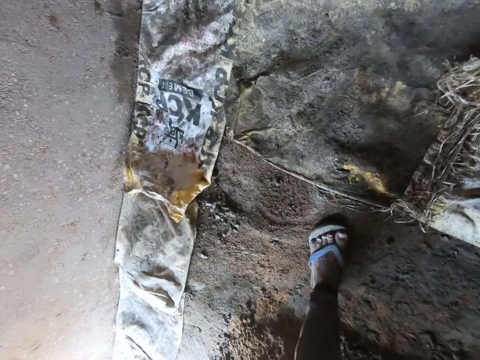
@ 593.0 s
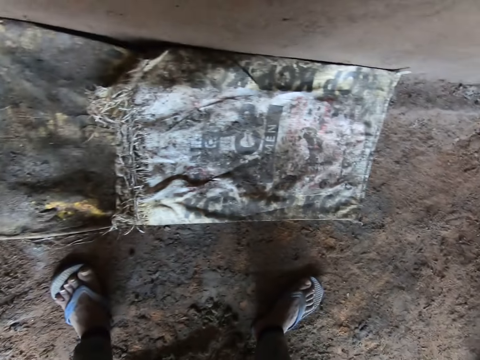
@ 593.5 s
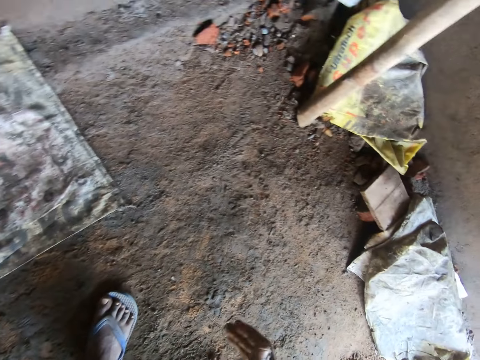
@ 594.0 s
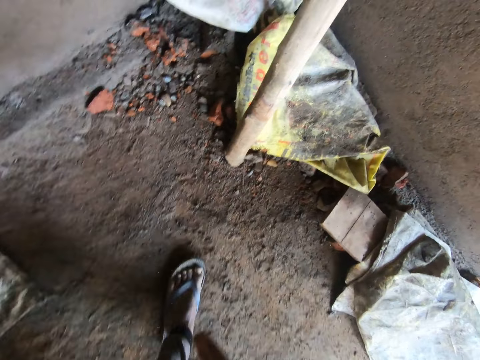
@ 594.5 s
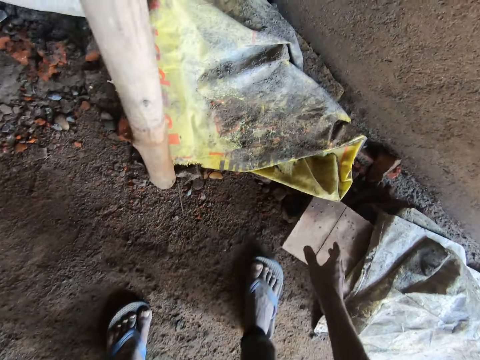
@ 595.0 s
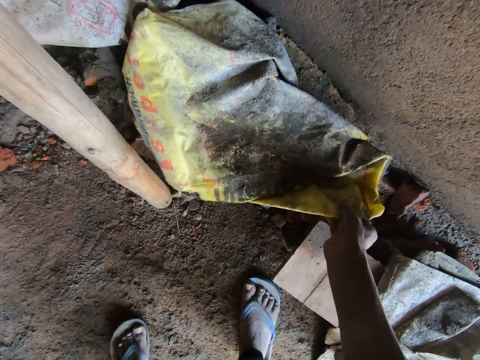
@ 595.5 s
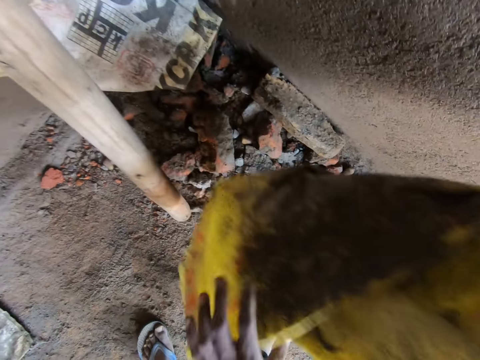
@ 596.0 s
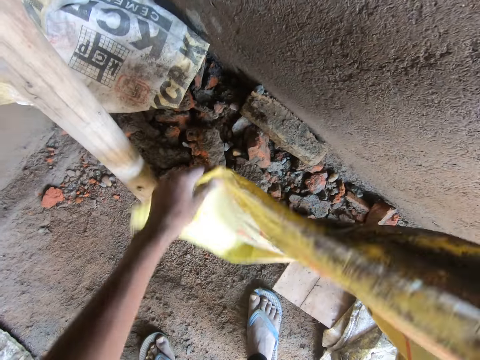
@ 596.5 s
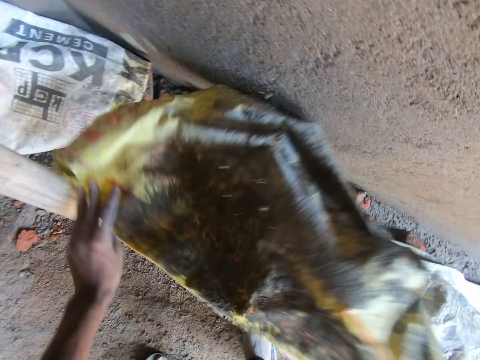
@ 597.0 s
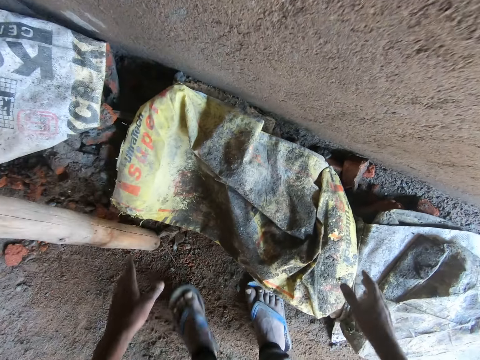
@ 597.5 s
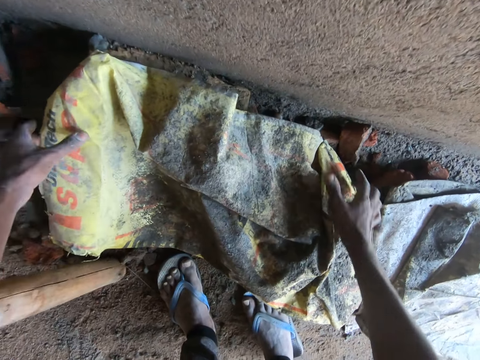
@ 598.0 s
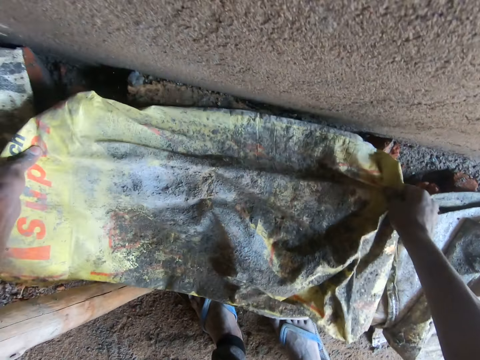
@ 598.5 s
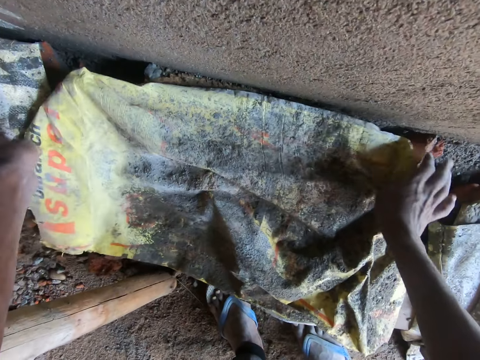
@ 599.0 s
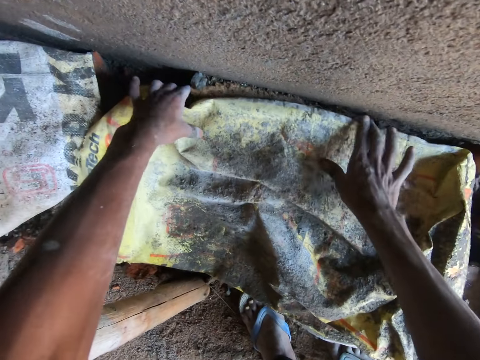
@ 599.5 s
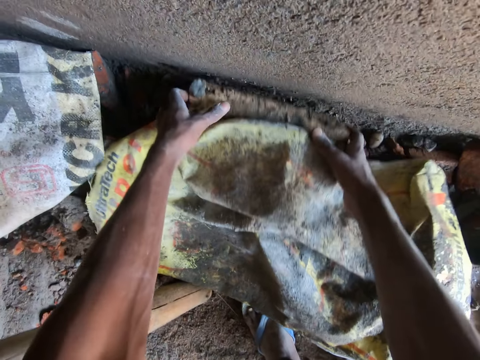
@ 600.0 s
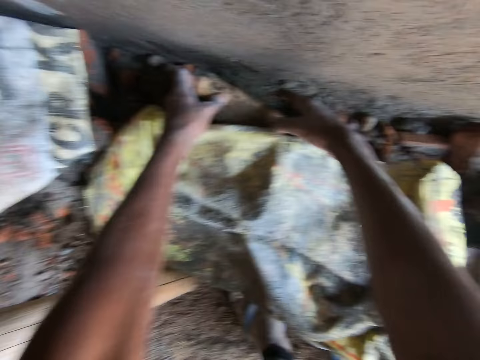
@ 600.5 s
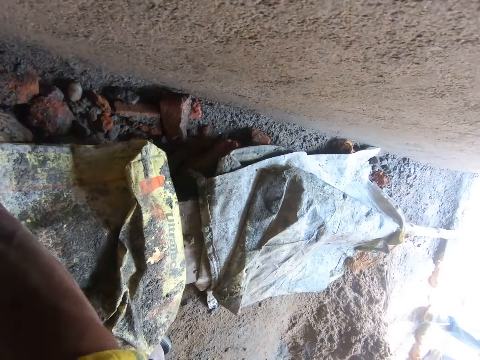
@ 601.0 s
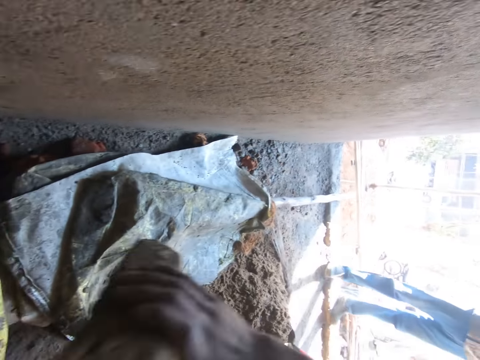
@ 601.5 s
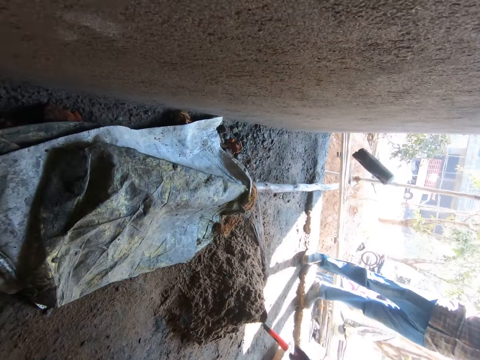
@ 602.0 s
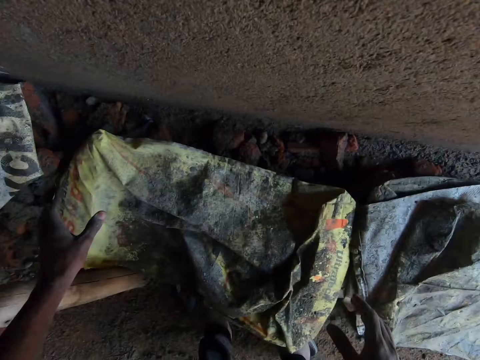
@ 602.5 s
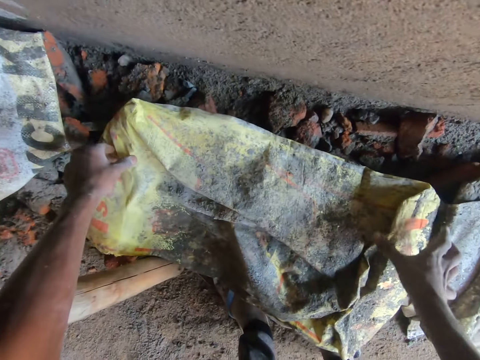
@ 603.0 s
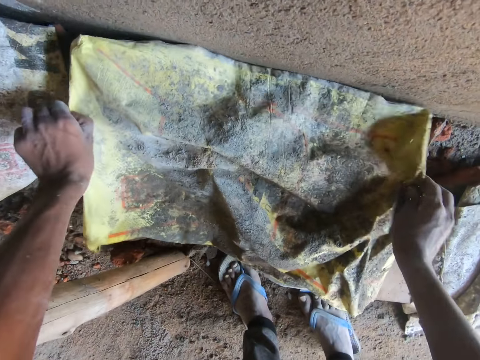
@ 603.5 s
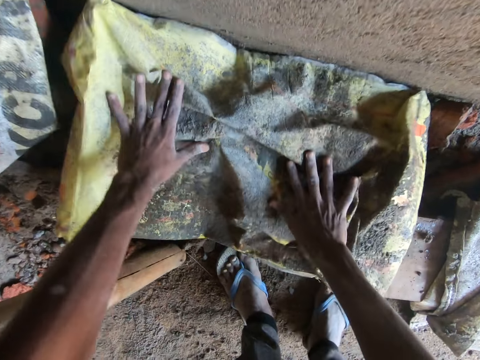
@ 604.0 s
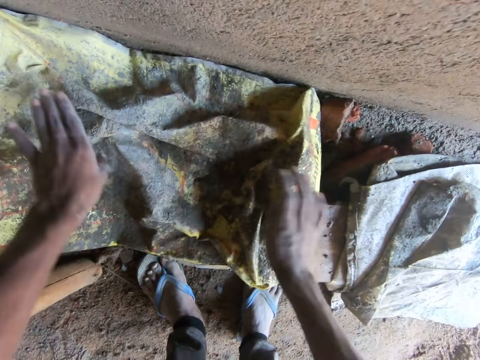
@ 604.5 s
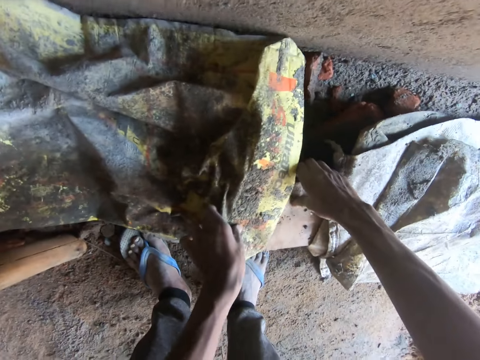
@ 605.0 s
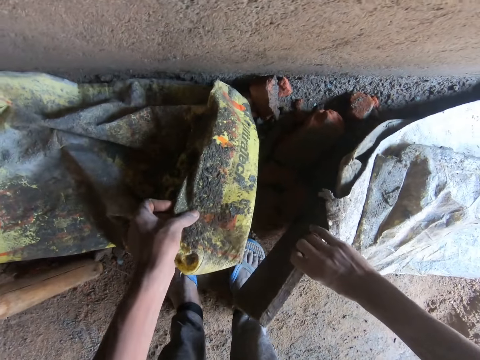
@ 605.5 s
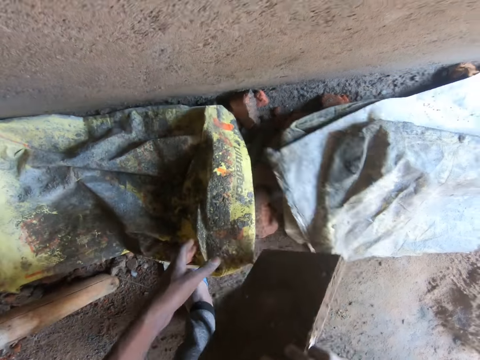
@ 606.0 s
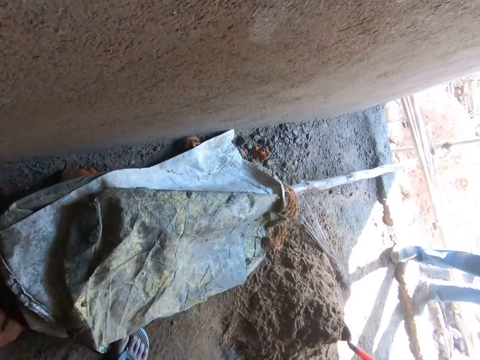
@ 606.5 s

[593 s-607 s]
The camera wearer looks at the cement bags. He cleans both hands against each other. He picks up a bag of cement from the ground with his right hand. He holds the bag of cement with both hands. He drops the bag of cement on the ground with both hands. He stretches the bag of cement on the ground with both hands. He removes both hands from the bag of cement on the ground. He pulls the bag of cement on the ground with both hands. He holds a brick on the ground with both hands. He picks up the brick. He throws the brick out of the building with his right hand. He spreads the bag of cement on the ground with both hands. He removes both hands from the bag of cement on the ground. He presses the bag of cement on the ground with both hands. He removes both hands from the bag of cement on the ground. He picks up a piece of wood from the ground with his right hand. He lifts the bag of cement from the ground with his left hand.

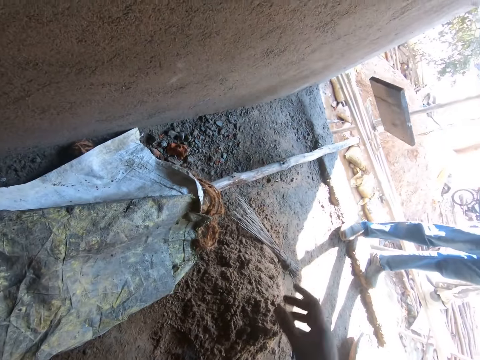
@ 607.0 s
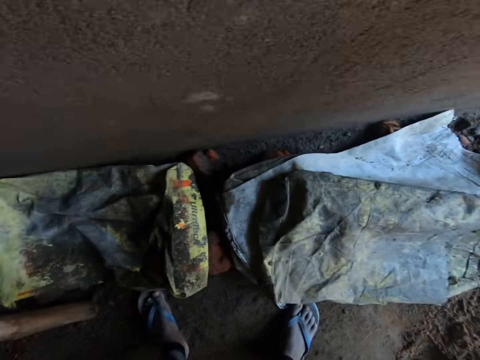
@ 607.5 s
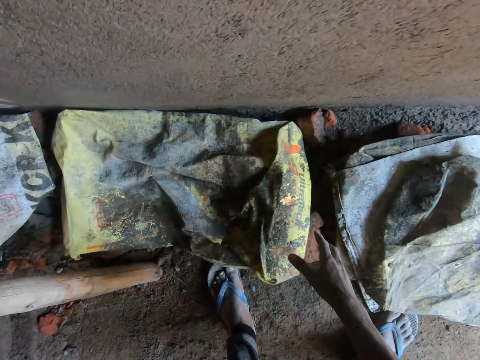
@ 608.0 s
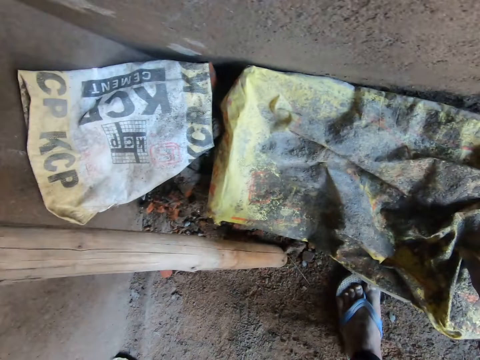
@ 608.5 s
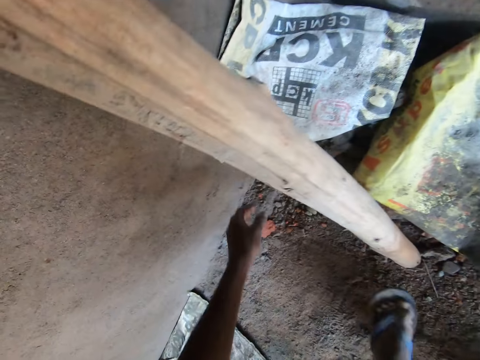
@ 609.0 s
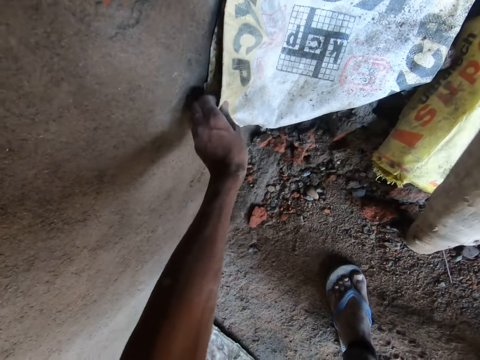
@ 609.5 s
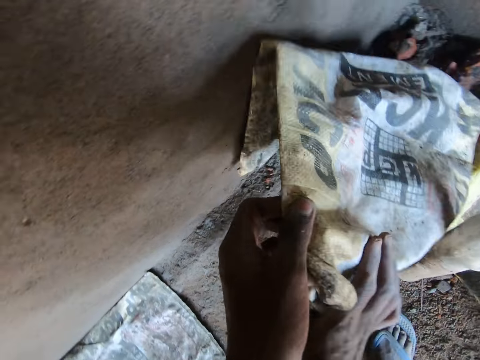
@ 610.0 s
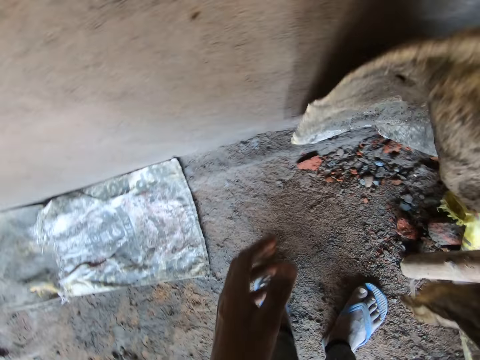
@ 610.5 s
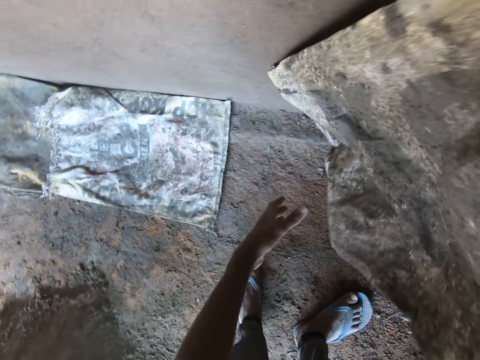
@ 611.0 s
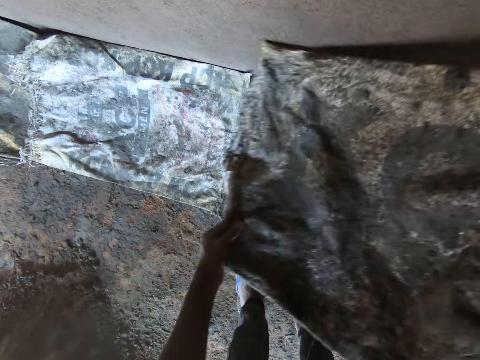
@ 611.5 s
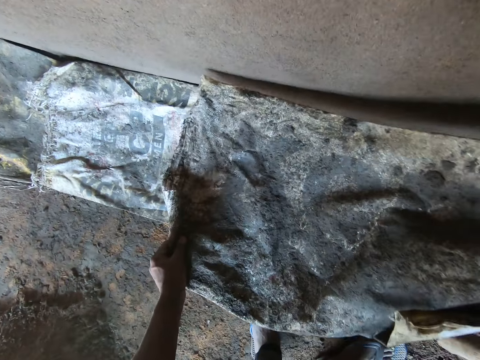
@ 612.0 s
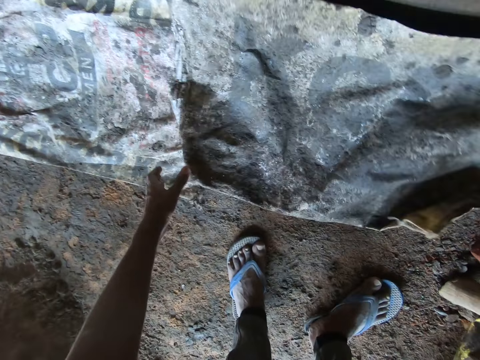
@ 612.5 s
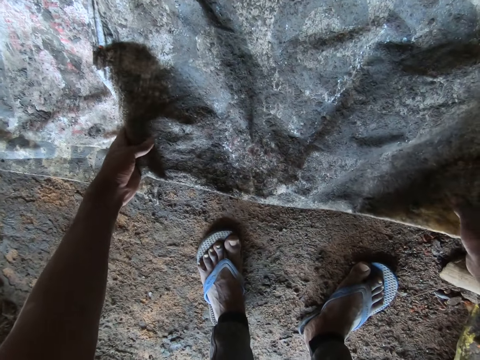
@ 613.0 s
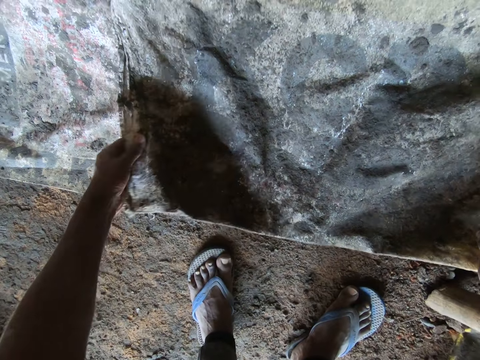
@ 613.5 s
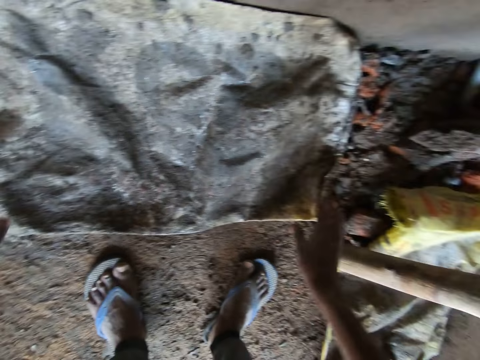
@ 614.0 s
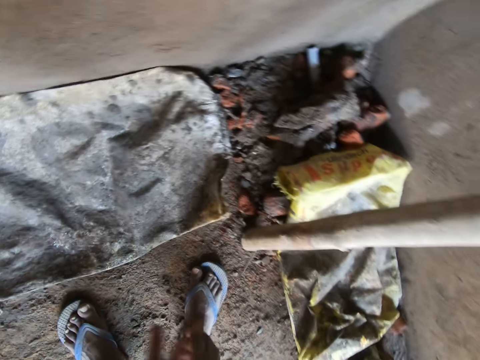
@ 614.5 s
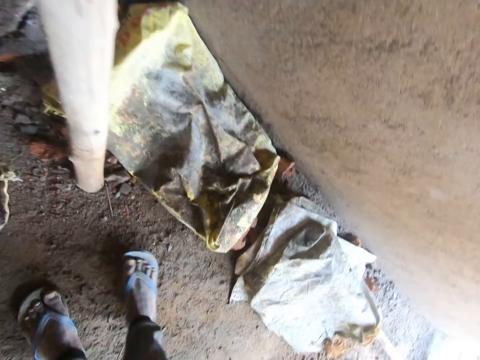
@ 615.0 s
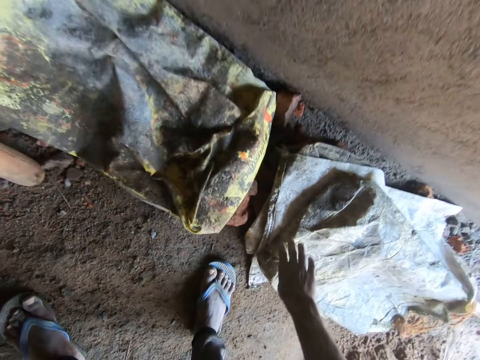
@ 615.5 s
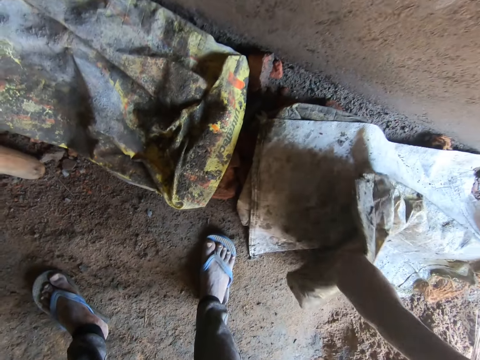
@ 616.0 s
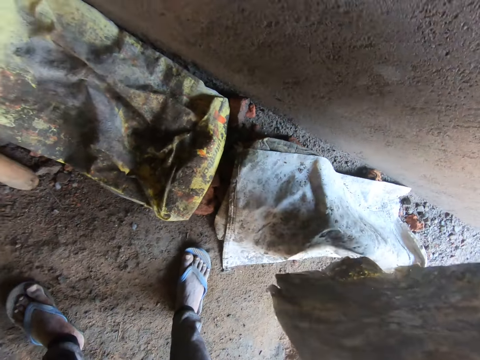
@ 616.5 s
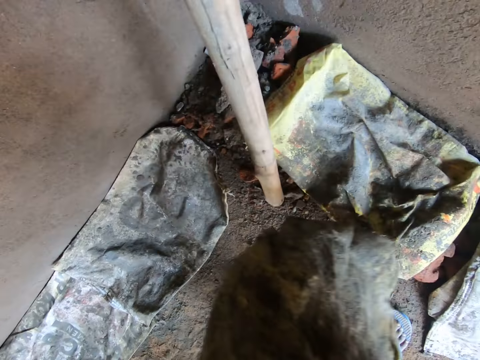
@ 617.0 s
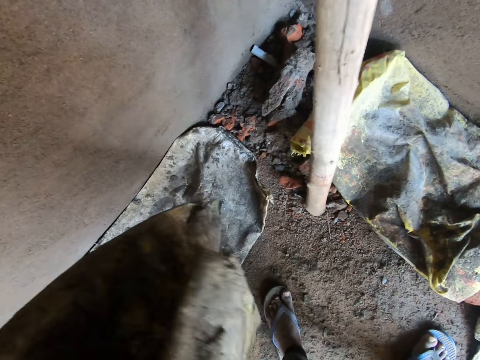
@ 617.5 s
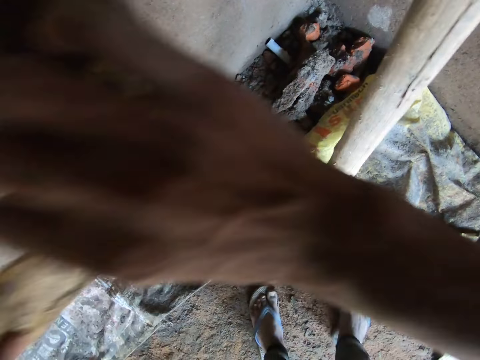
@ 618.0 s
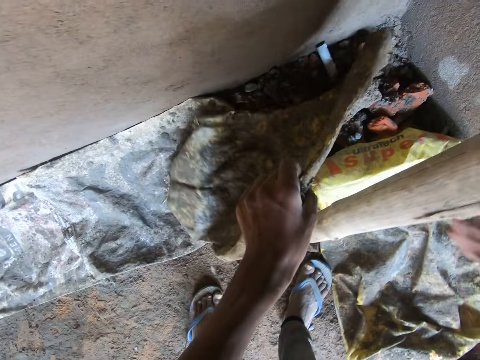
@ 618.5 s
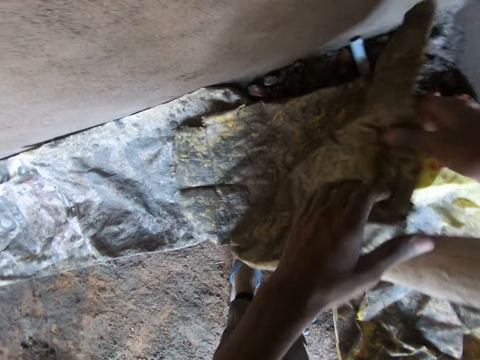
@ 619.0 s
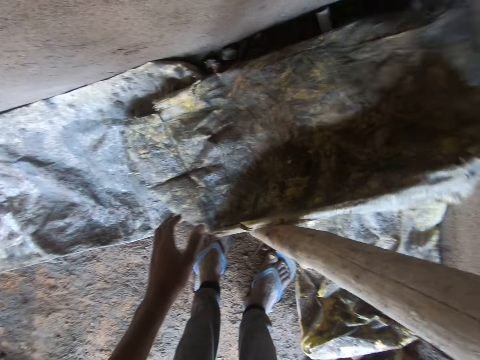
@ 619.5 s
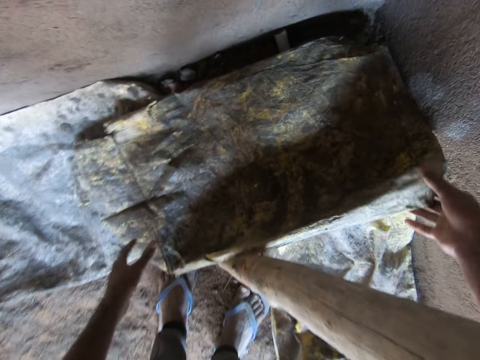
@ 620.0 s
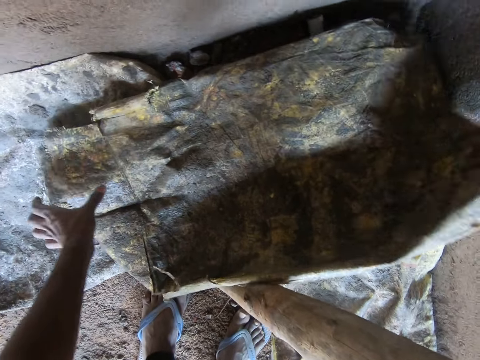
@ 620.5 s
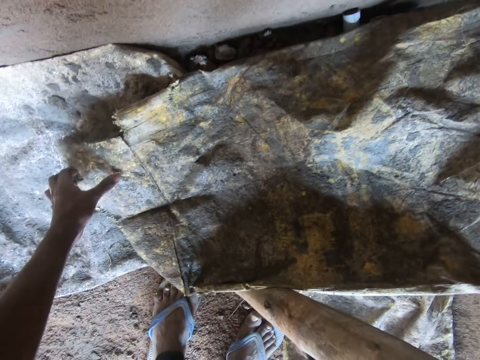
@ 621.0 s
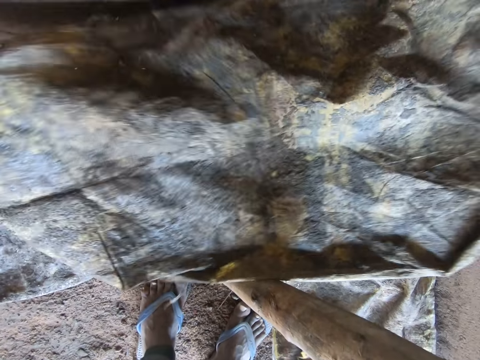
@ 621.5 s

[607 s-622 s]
The camera wearer throws the piece of wood outside the building with his right hand. He touches the bag of cement on the ground with his right hand. He looks at the cement bags. He picks up the bag of cement from the ground with his left hand. He transfers the bag of cement from his left hand to his right hand. He holds the bag of cement with both hands. He places the bag of cement on the ground with both hands. He adjusts the bag of cement on the ground with both hands. He spreads the bag on the floor. He removes both hands from the bag of cement on the ground. He cleans both hands against each other. He looks at the cement bags. He picks up the bag of cement from the bags of cement on the ground with his right hand. He holds the cement bag. He removes his right hand from the bag of cement in both hands. He places the bag of cement on the ground with his left hand. He spreads the cement bag on the floor. He transfers the bag of cement on the ground from his left hand to his right hand. He places the bag of cement on the ground with his right hand. He adjusts the bag of cement on the ground with his right hand. He adjusts the bag of cement on the ground with both hands.
